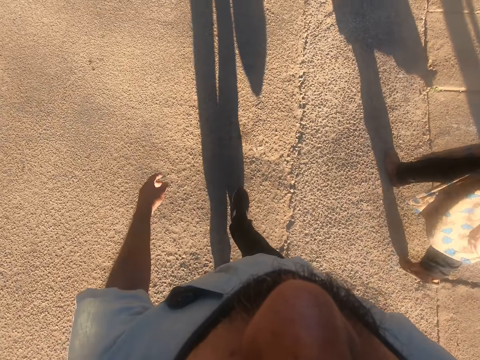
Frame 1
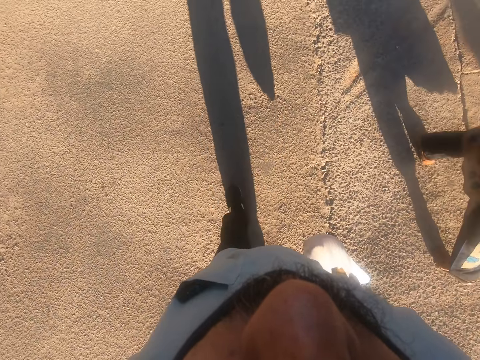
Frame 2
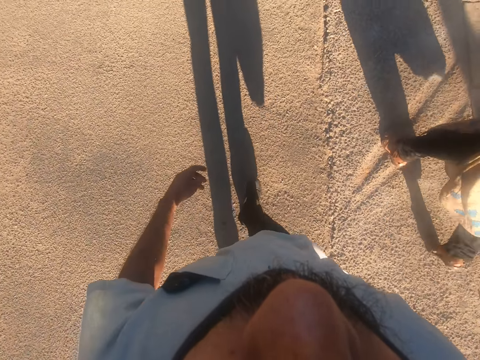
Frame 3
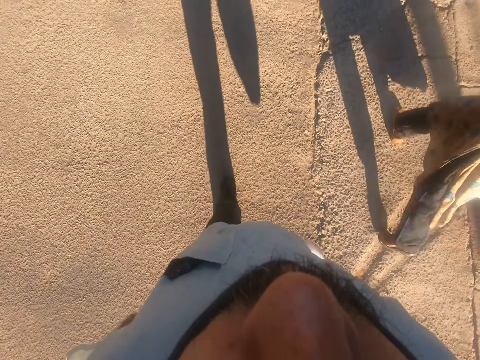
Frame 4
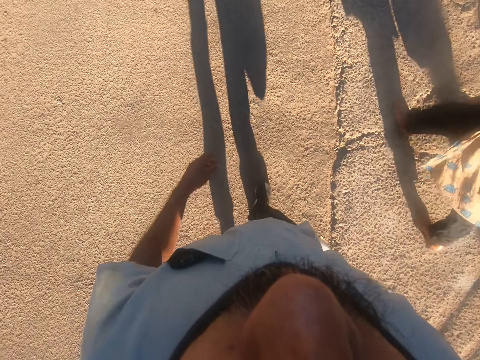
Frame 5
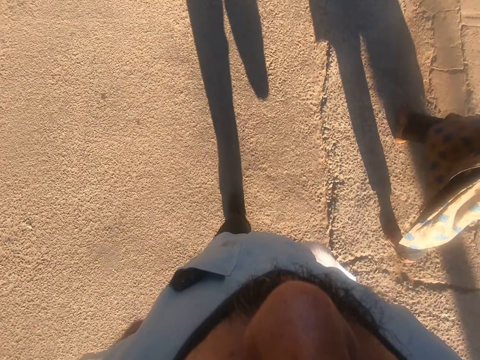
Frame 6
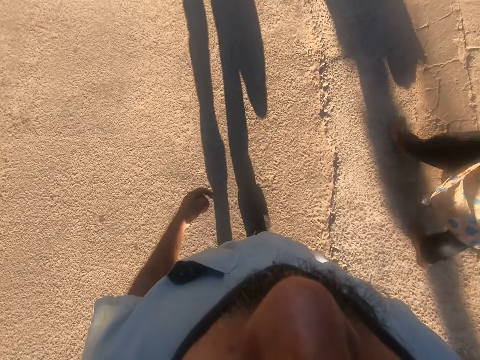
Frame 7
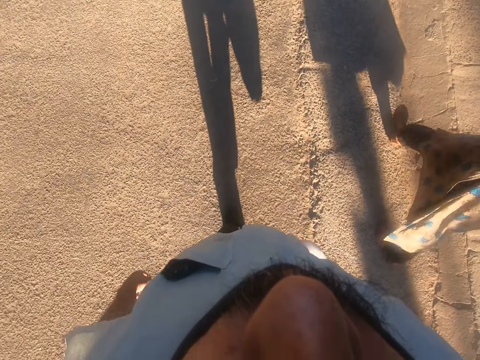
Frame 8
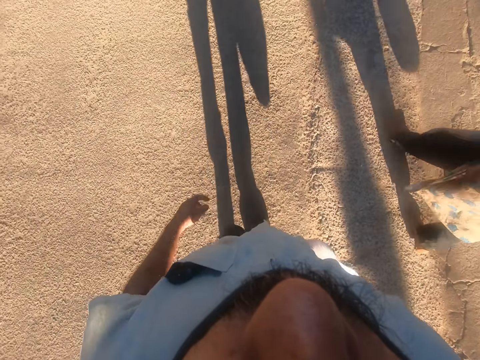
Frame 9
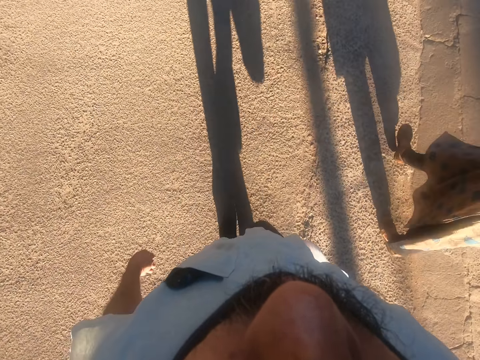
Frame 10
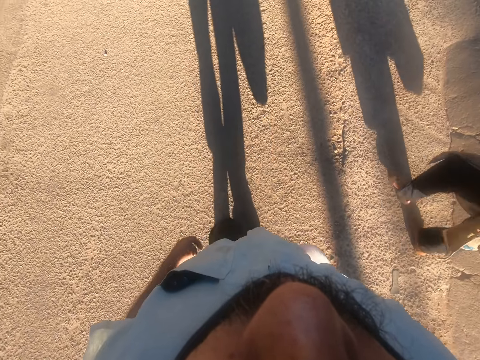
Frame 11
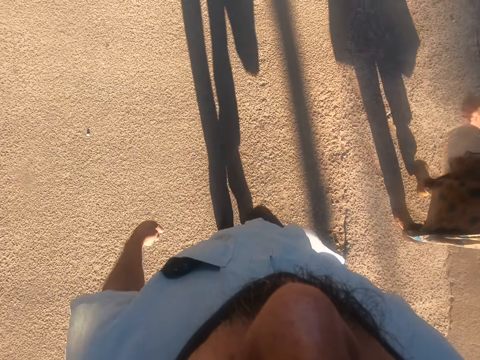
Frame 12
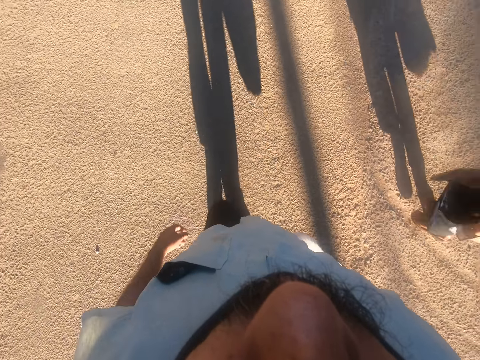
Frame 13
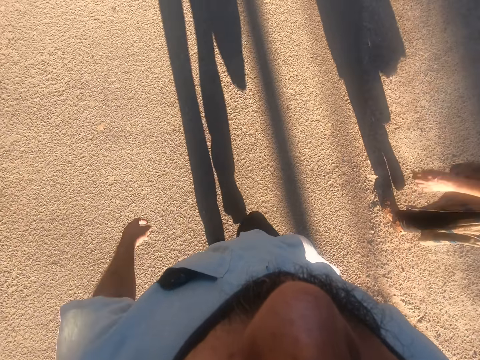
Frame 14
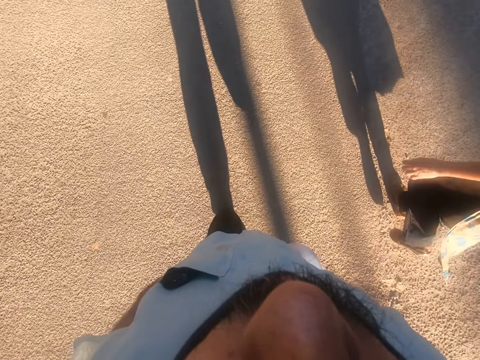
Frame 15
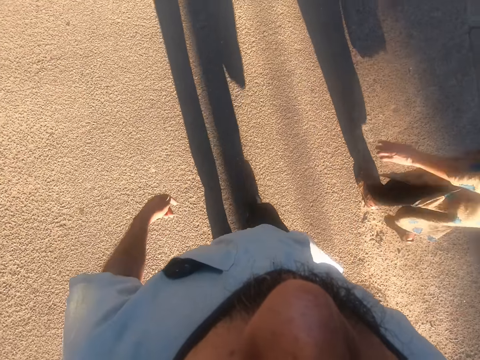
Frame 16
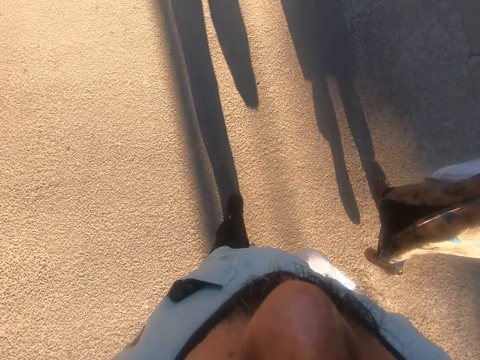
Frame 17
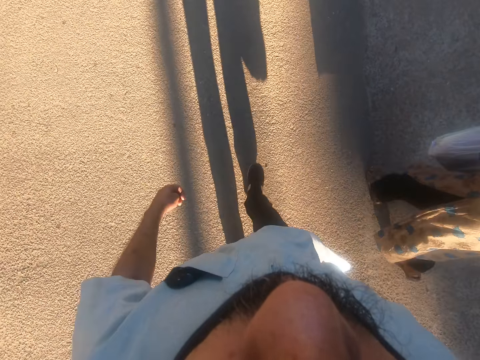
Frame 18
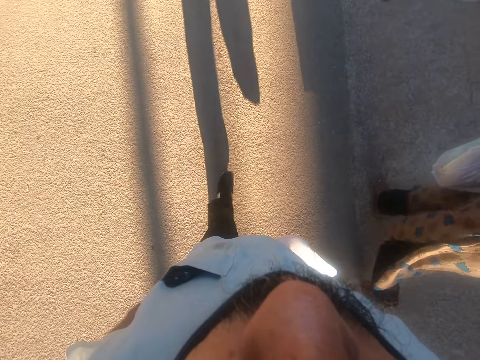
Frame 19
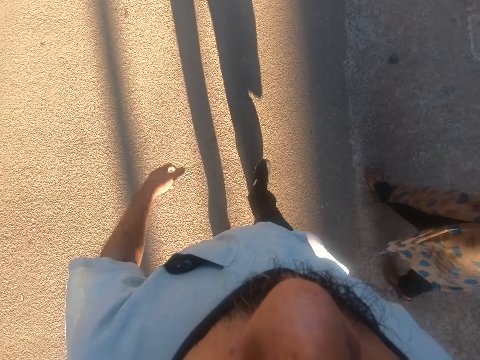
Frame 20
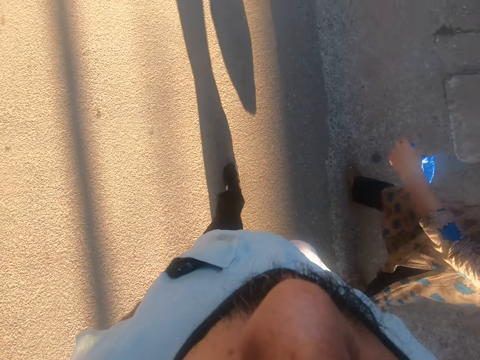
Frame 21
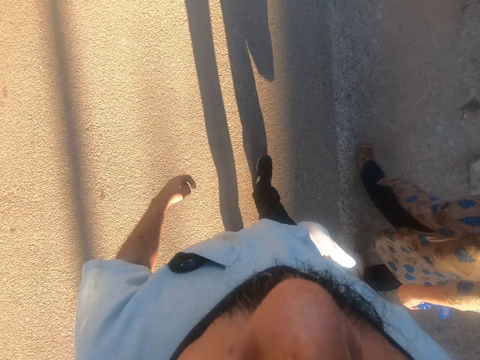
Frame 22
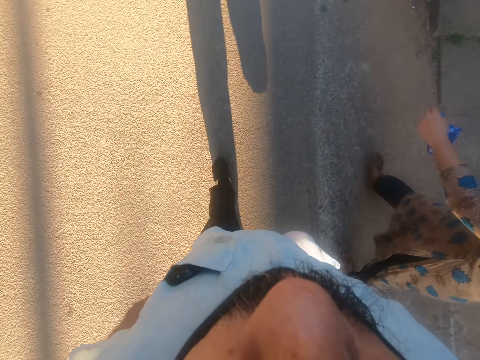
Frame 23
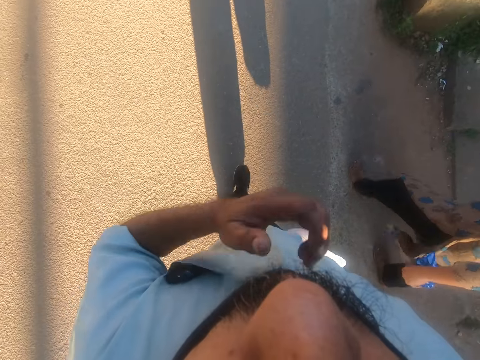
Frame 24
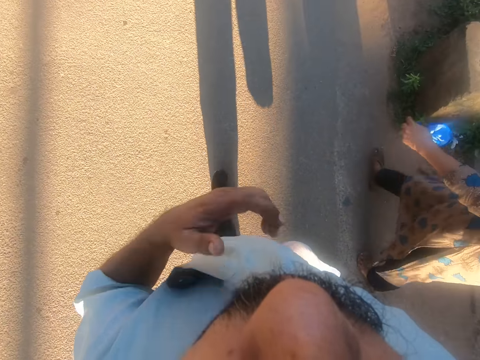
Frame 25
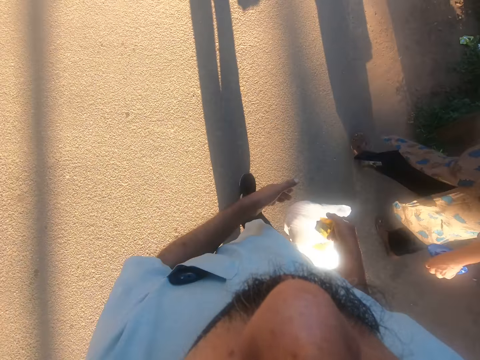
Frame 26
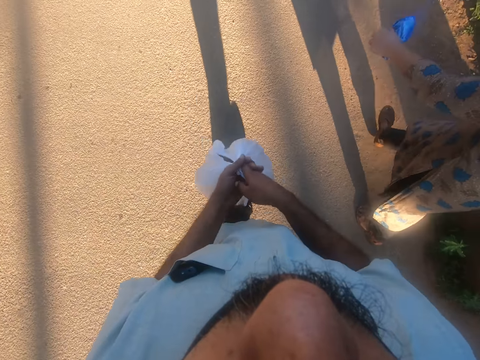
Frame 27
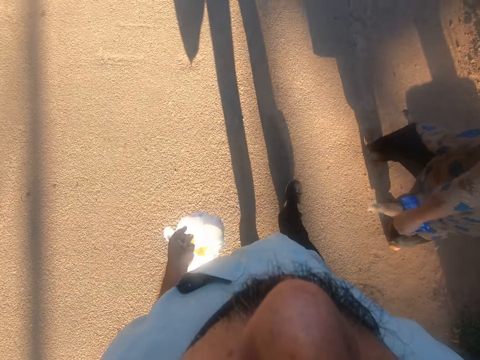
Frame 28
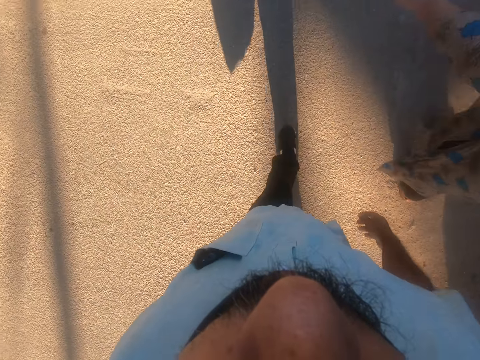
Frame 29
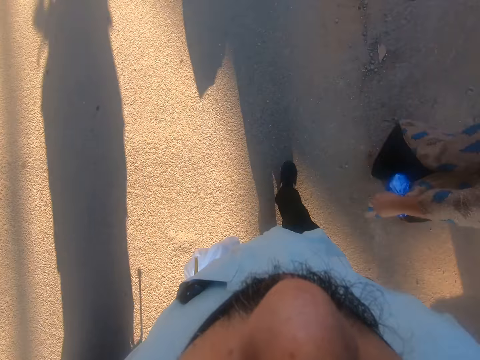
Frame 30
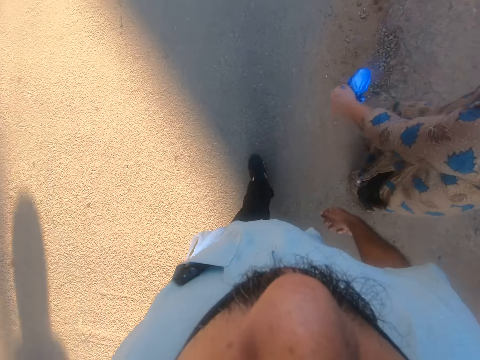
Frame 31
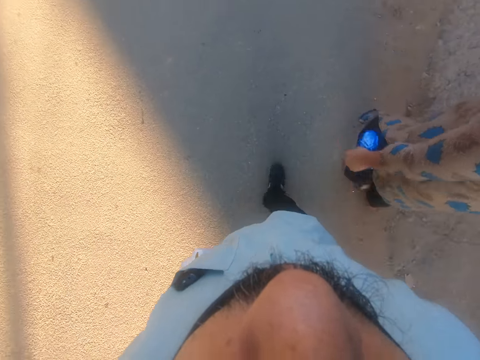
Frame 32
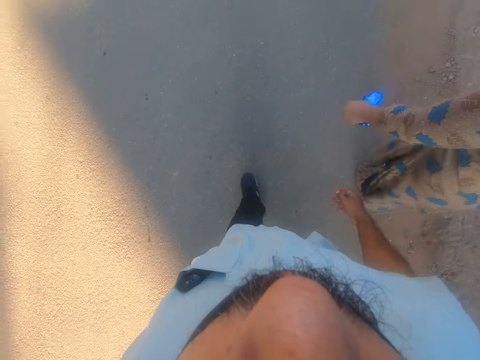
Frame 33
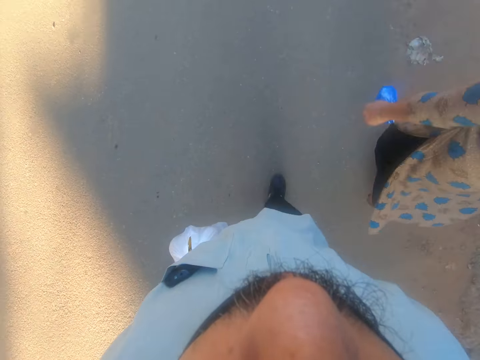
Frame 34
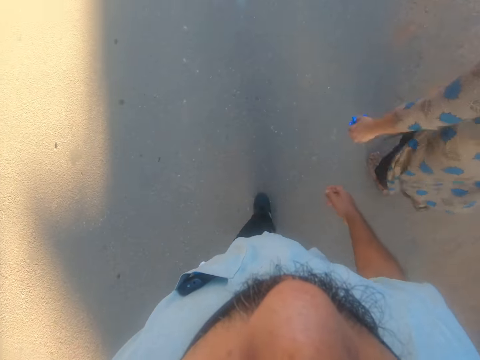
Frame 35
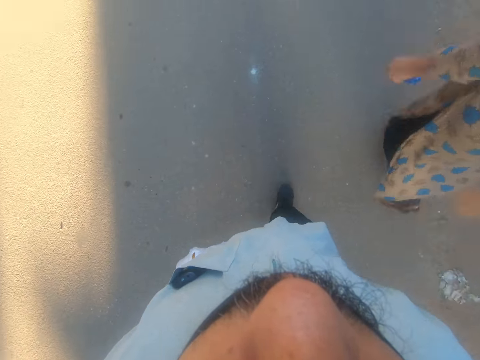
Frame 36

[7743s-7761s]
The camera wearer walks forward. A woman switches a polythene bag from her left hand to the right hand. The woman walks forward. The camera wearer pulls his face mask. He passes the nylon from his right hand to his left hand while walking. He walks forward.

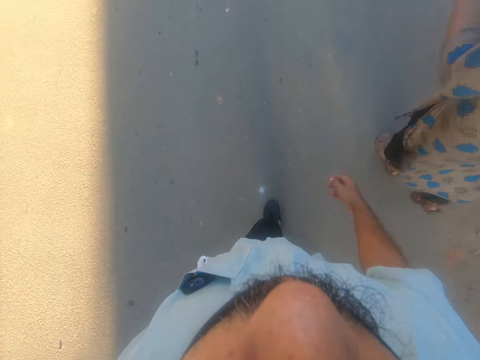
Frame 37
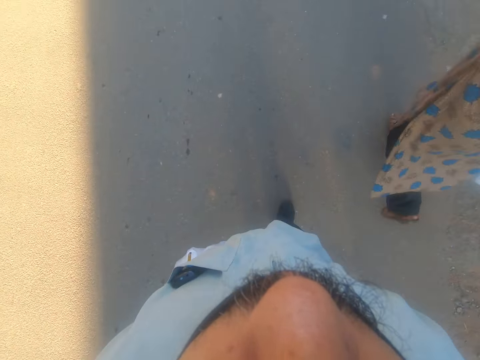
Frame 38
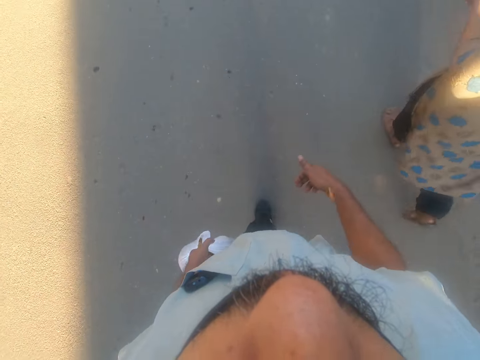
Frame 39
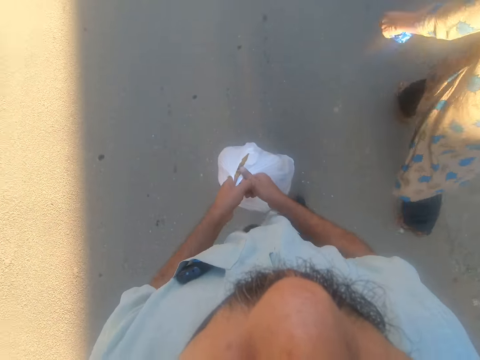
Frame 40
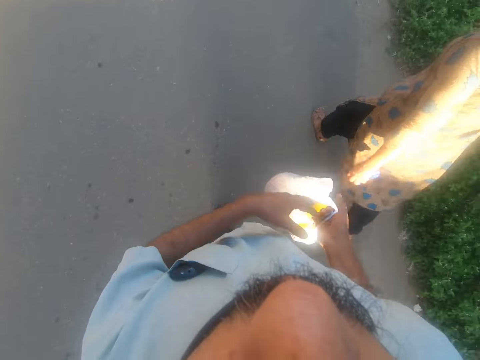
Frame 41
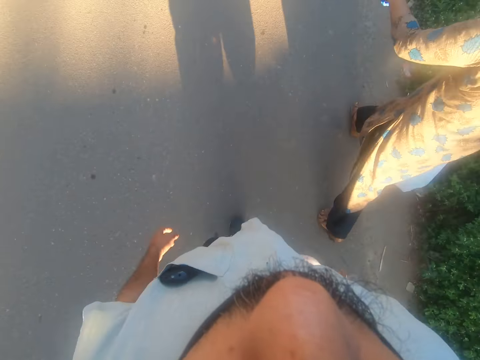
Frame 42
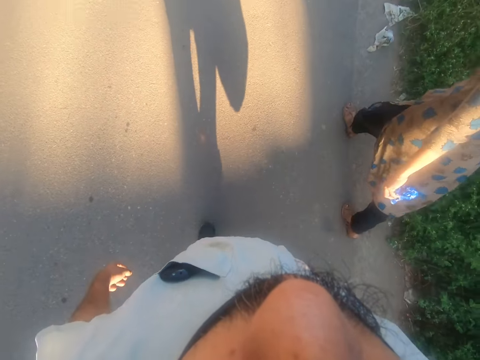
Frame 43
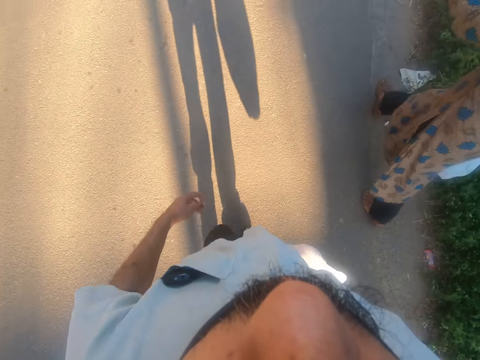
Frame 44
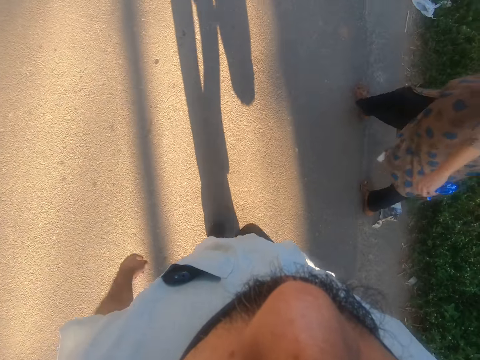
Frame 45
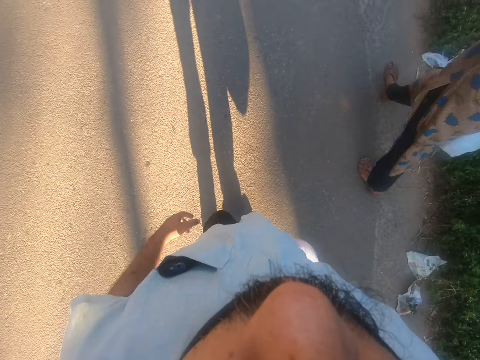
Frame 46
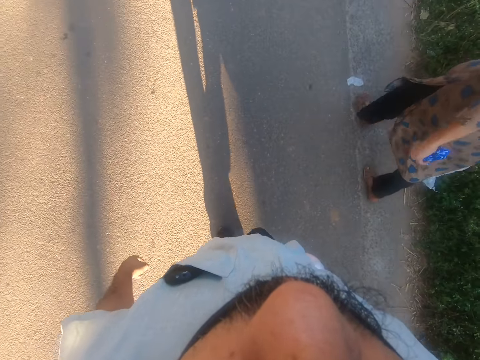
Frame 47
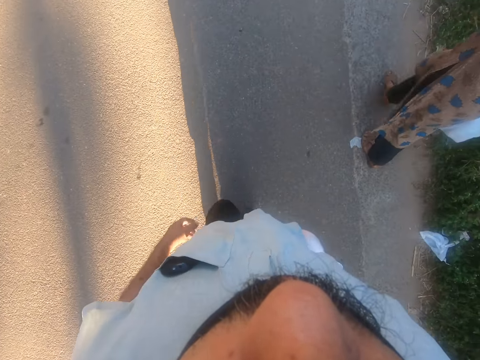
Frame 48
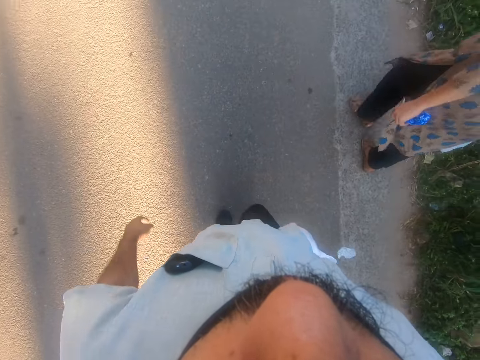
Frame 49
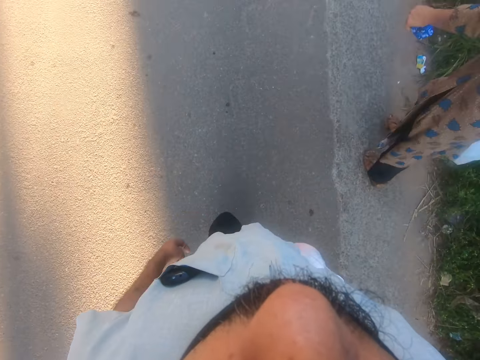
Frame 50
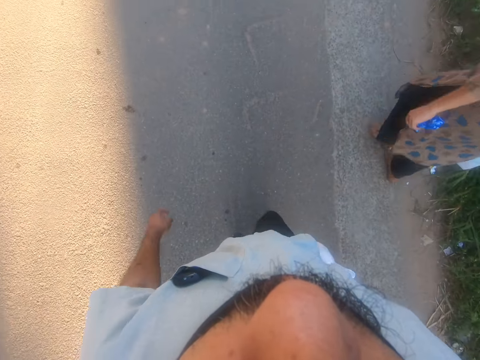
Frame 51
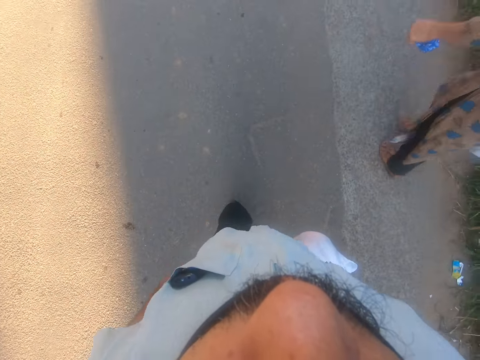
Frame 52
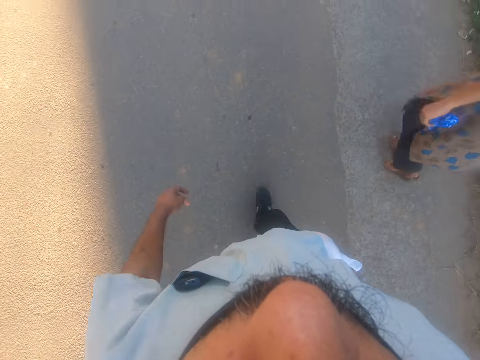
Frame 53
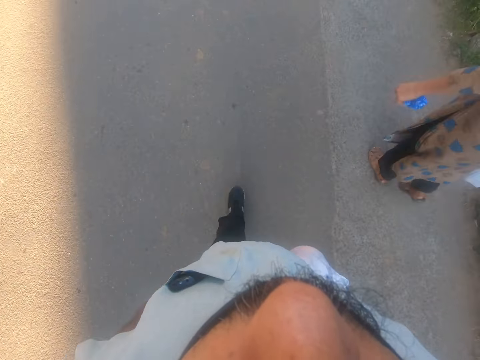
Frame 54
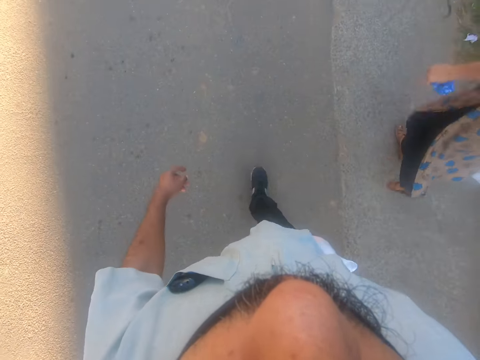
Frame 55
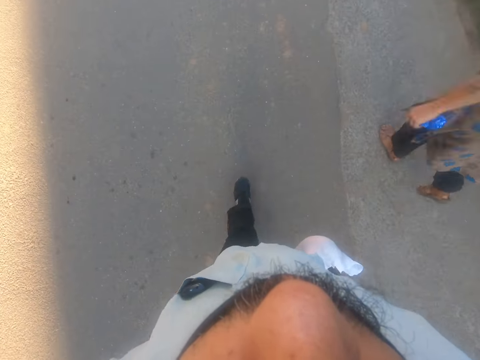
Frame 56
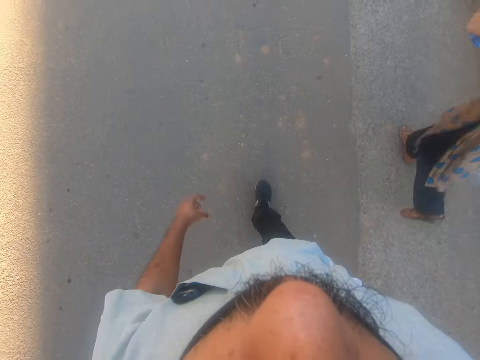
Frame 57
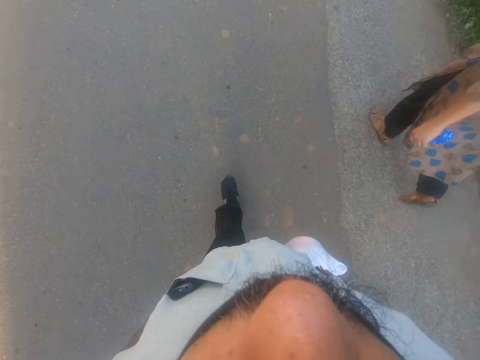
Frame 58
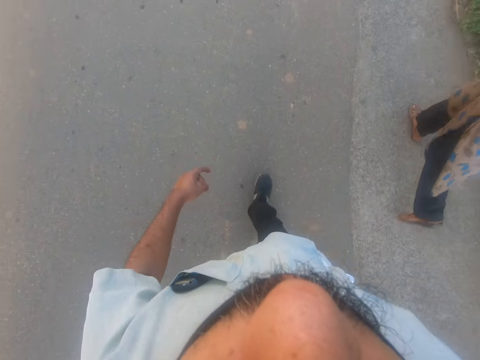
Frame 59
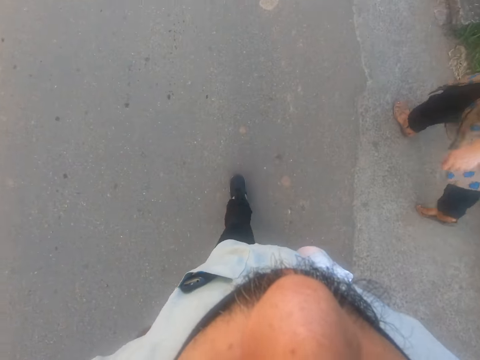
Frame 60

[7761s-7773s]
The camera wearer returns the nylon to his right hand while walking. He walks forward.
